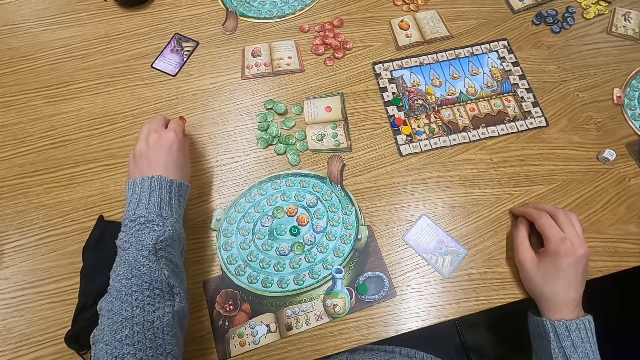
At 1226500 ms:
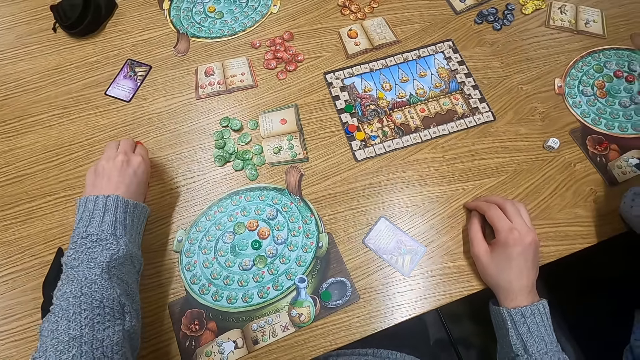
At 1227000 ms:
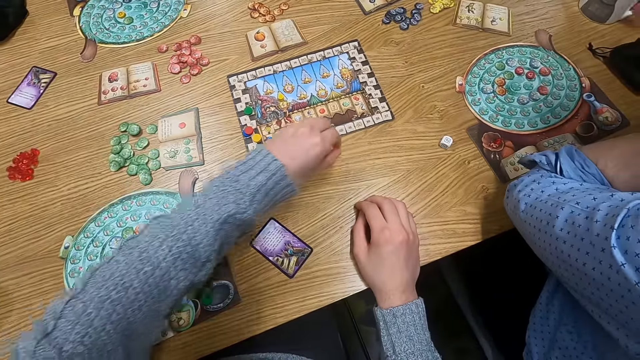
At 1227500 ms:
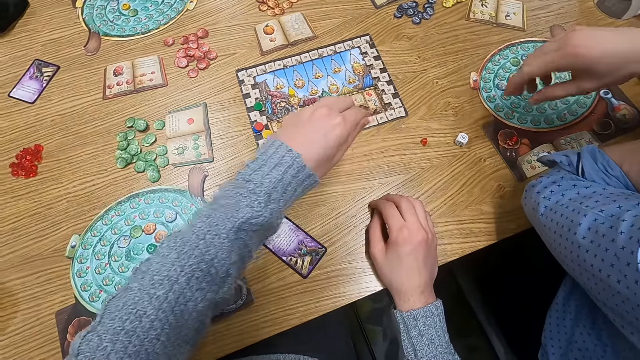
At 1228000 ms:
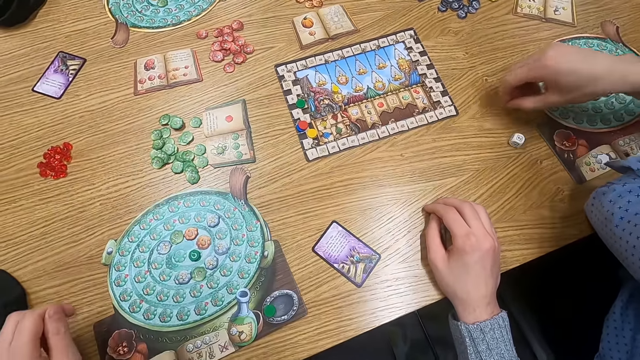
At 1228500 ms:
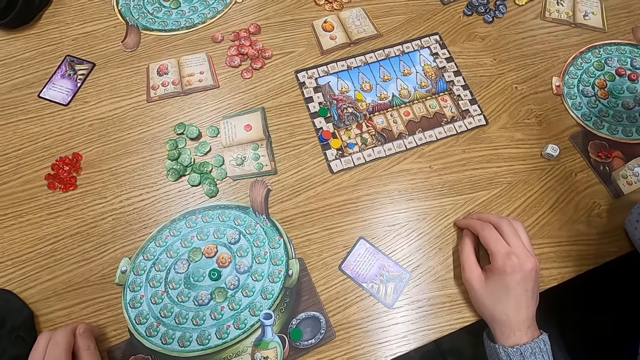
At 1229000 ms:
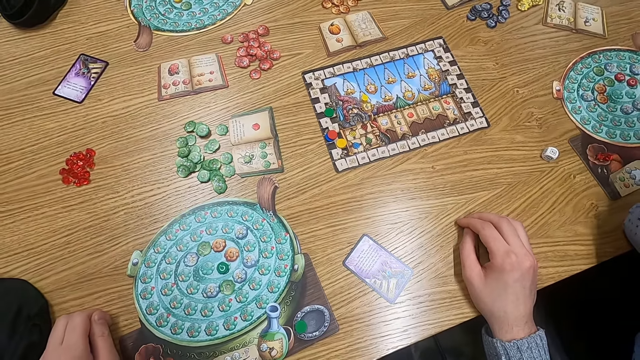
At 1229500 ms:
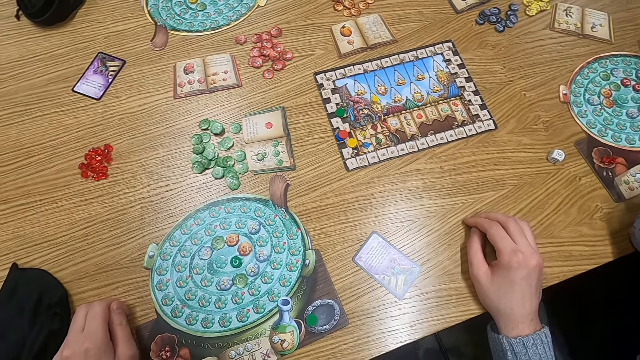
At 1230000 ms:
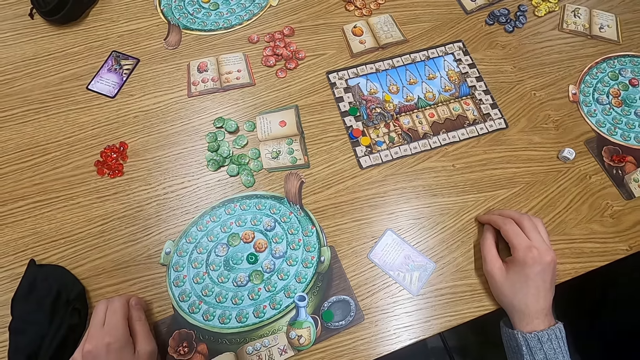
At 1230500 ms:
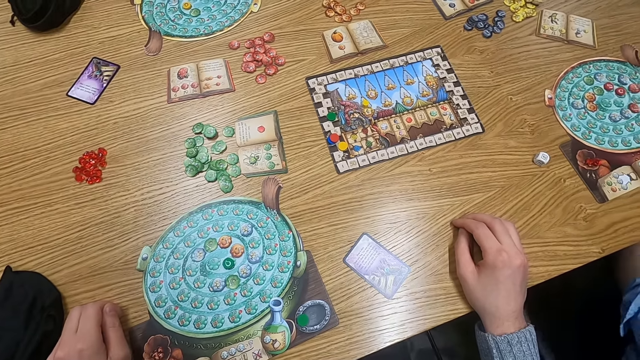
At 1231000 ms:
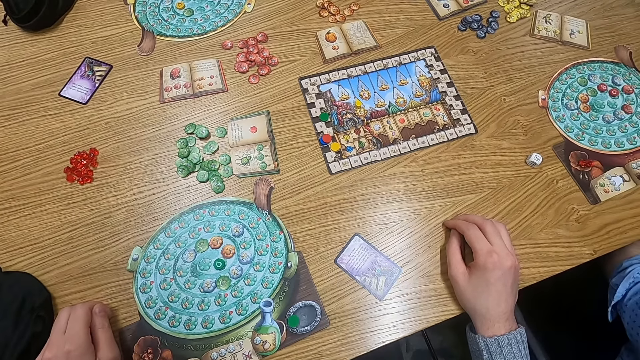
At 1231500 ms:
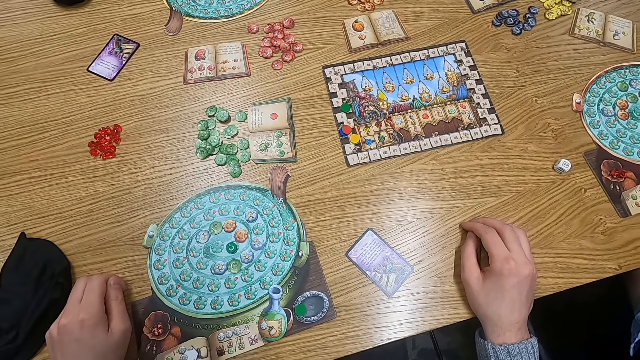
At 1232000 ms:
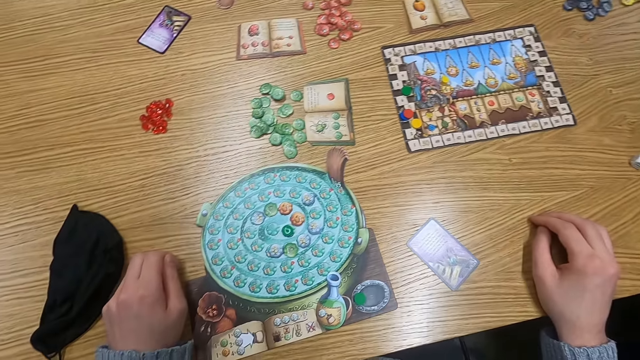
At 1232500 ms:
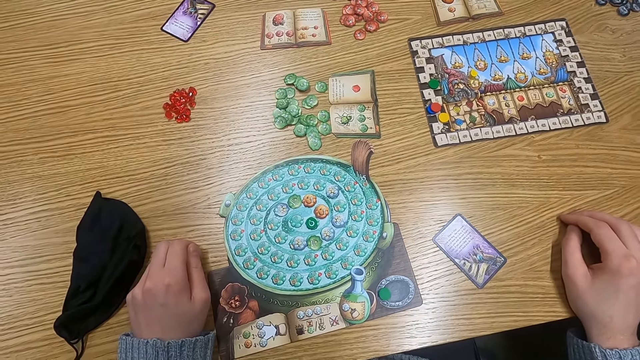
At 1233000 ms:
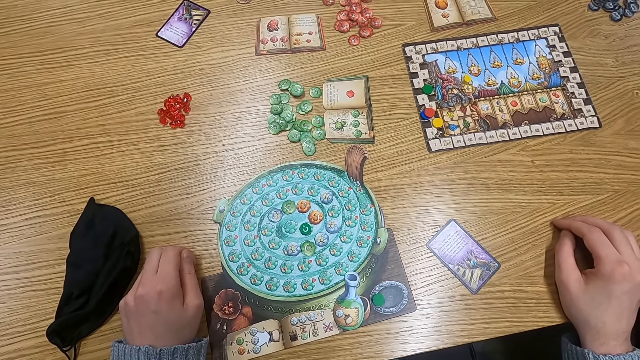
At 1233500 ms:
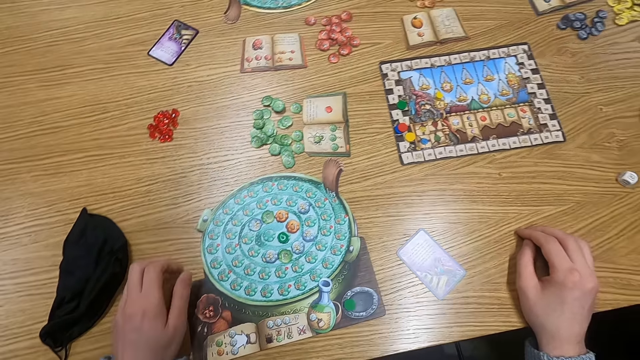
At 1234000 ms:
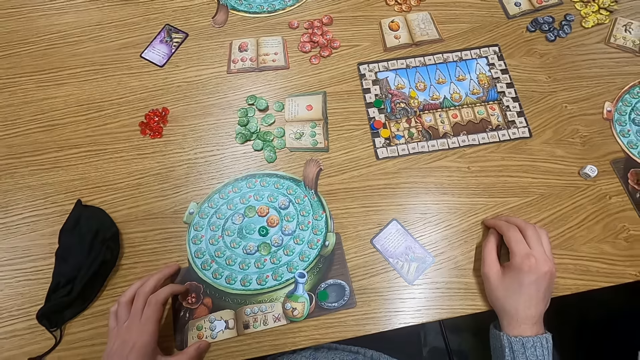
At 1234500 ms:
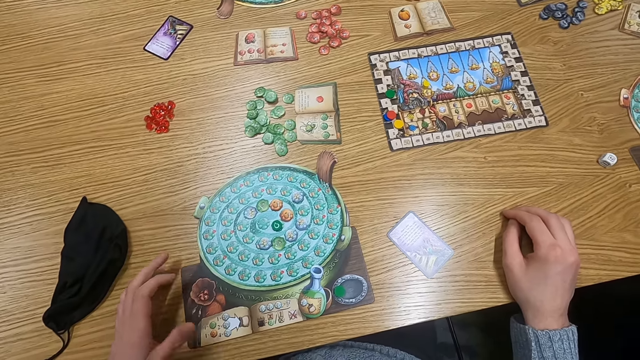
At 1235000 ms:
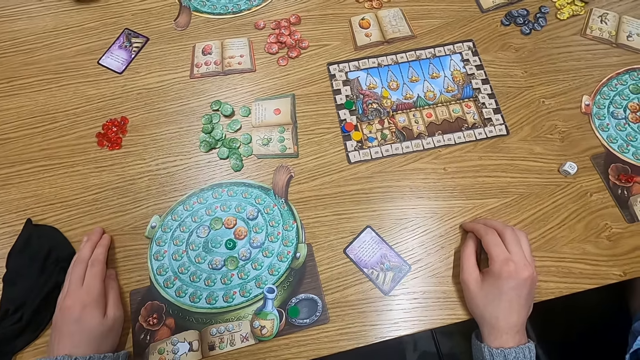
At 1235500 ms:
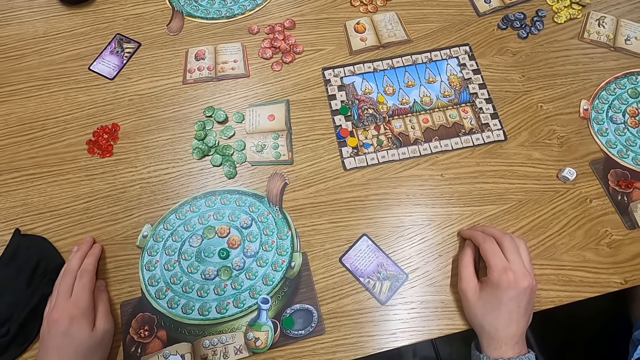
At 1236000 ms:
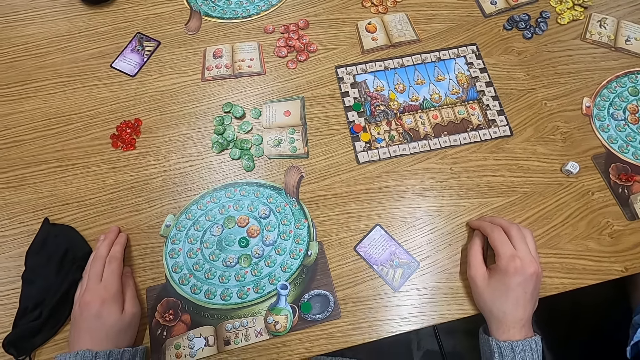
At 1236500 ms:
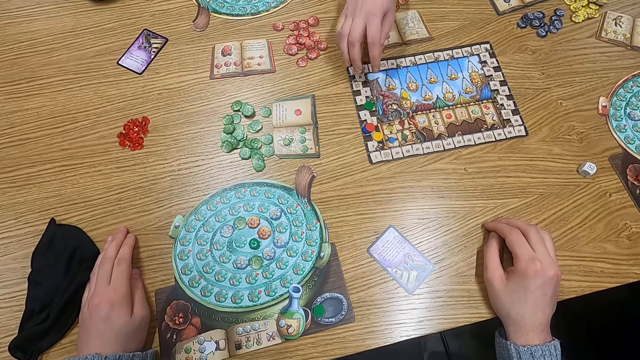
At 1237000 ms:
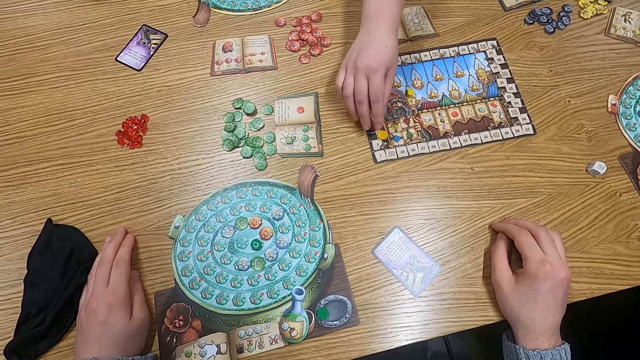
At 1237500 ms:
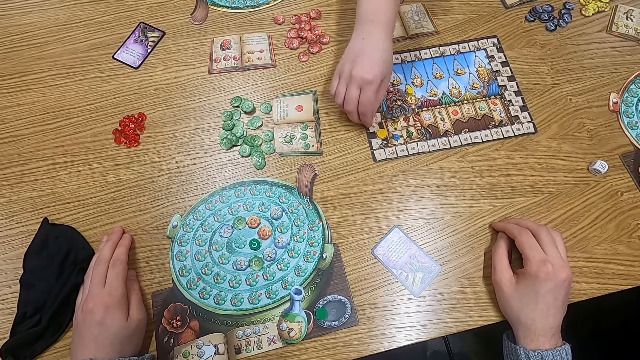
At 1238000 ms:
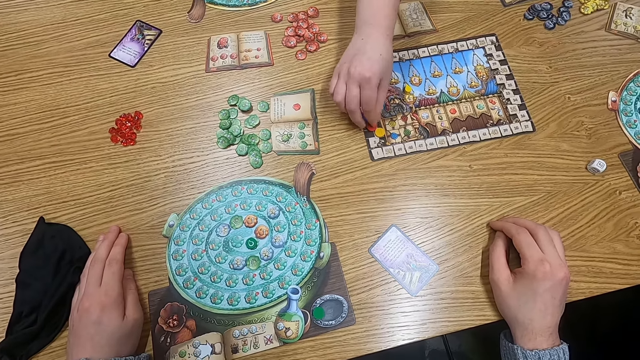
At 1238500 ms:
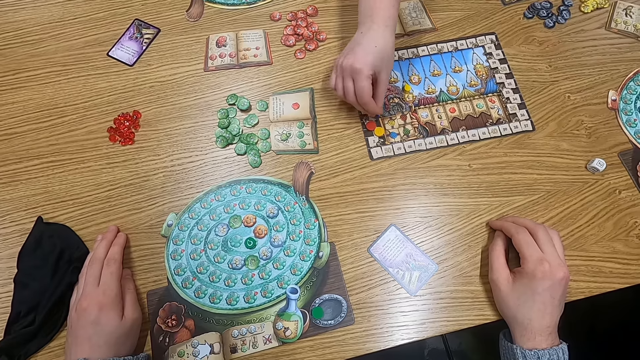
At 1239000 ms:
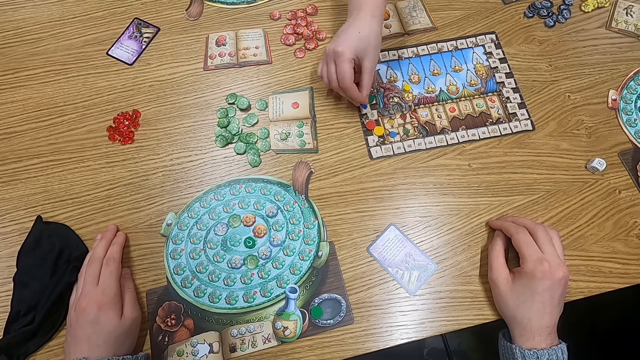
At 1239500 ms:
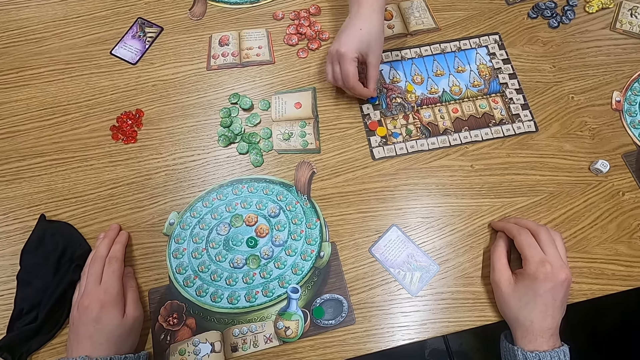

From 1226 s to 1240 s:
The camera wearer holds a point token on the table. They pick up a counter. They put the point token on the table. They drop the counter on the table. A man picks up the point token on the table and puts the point token on the table. The camera wearer turns to the side. They adjust a paper on the table. They turn to the side. Another man holds the point token on the table. Someone moves the counter.

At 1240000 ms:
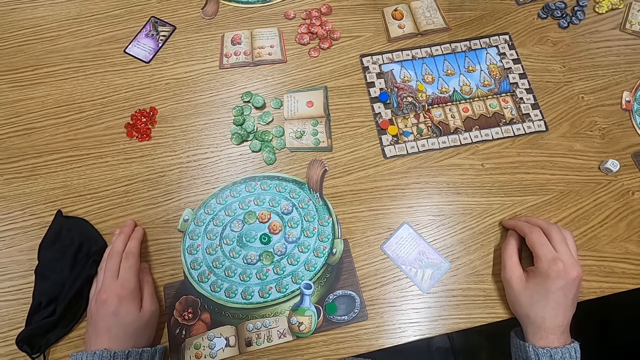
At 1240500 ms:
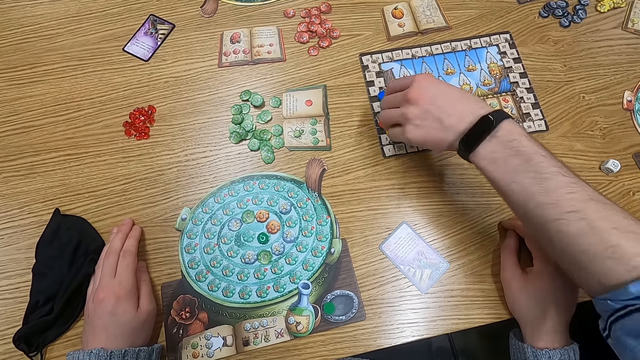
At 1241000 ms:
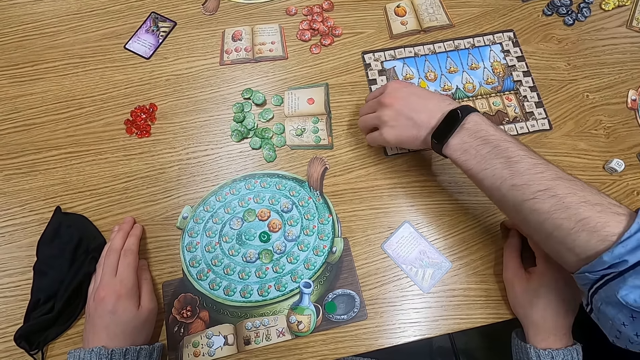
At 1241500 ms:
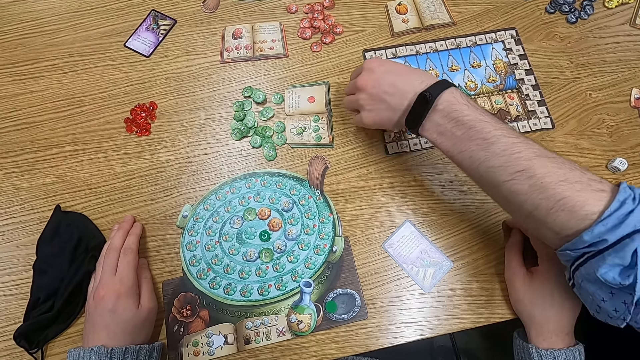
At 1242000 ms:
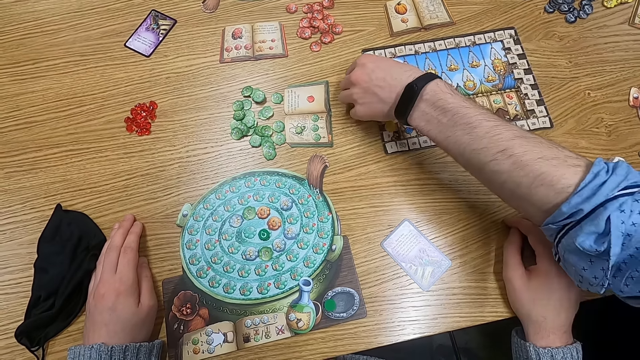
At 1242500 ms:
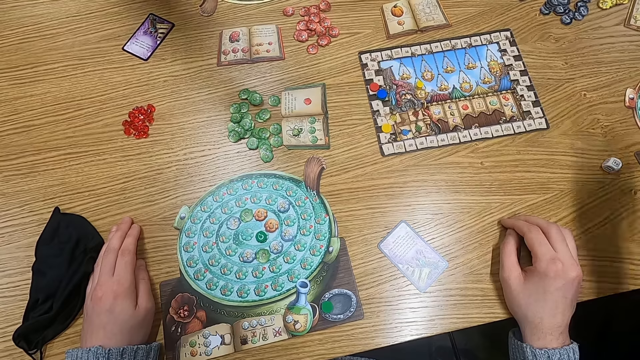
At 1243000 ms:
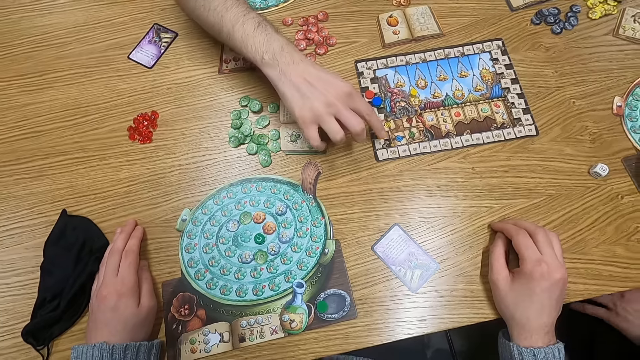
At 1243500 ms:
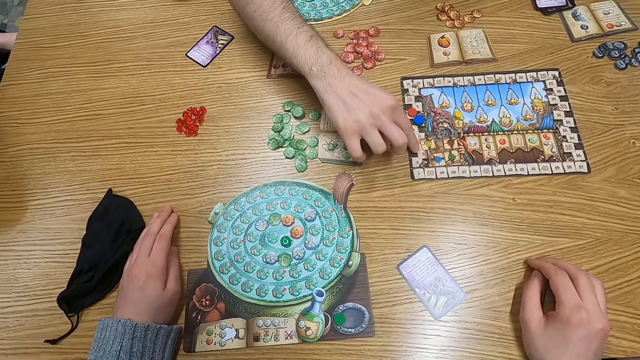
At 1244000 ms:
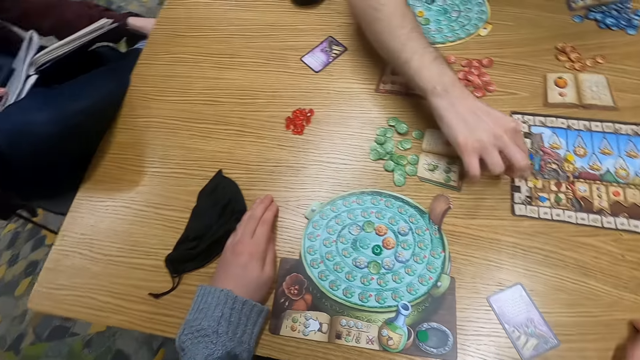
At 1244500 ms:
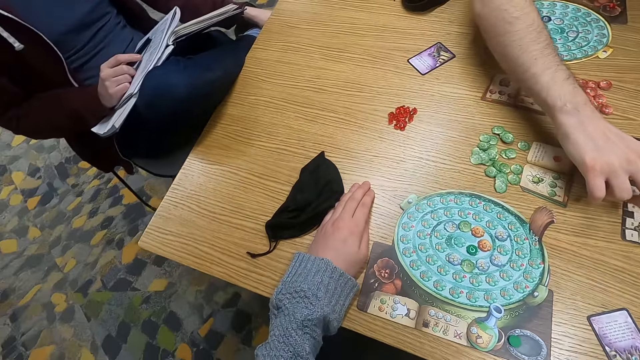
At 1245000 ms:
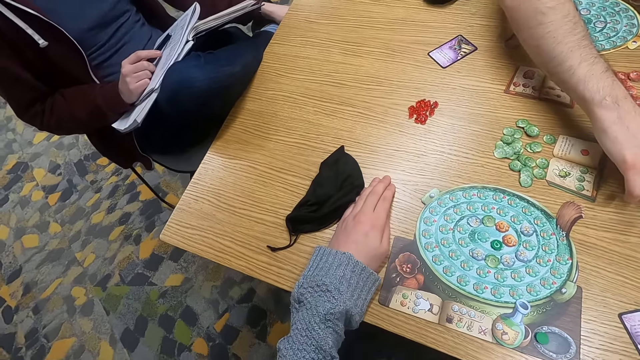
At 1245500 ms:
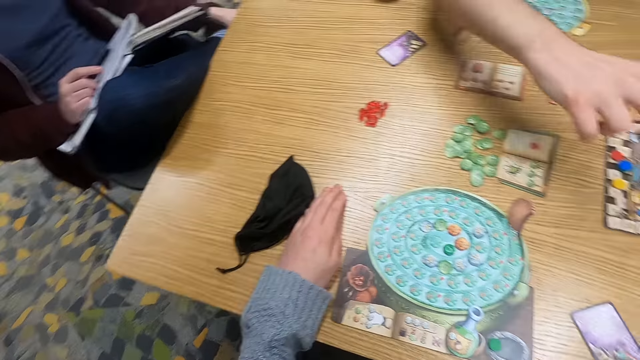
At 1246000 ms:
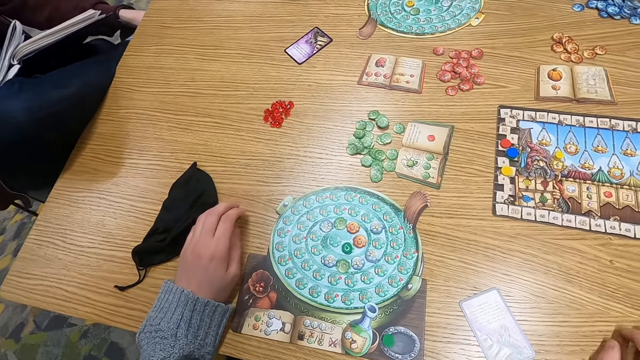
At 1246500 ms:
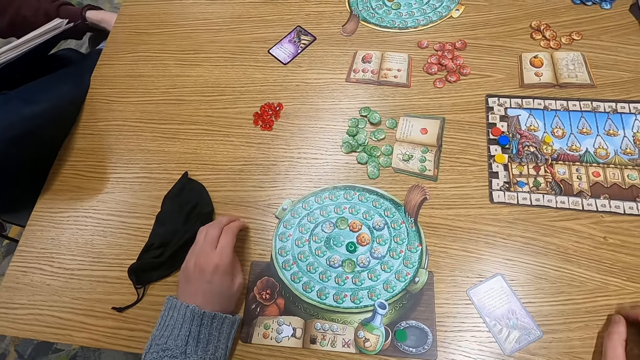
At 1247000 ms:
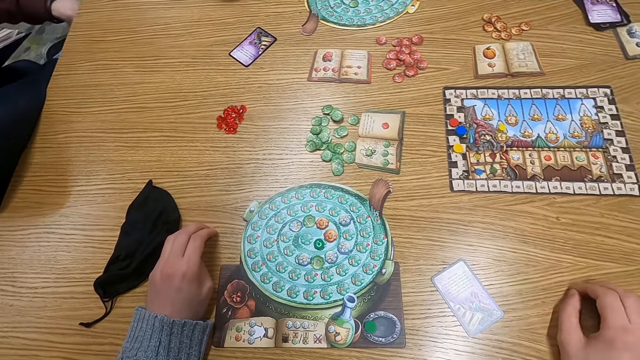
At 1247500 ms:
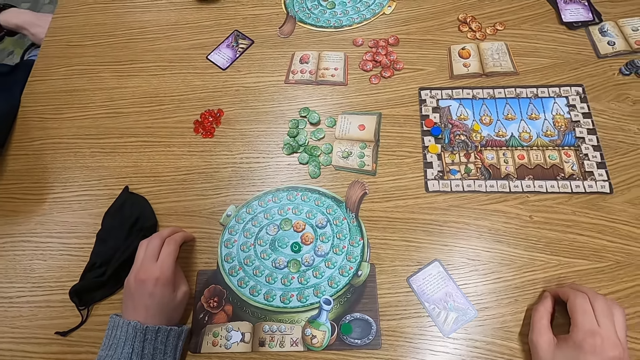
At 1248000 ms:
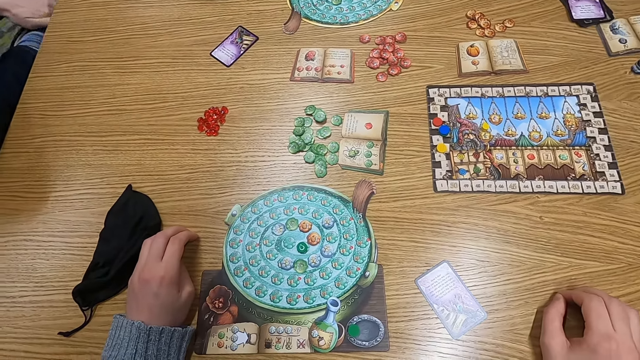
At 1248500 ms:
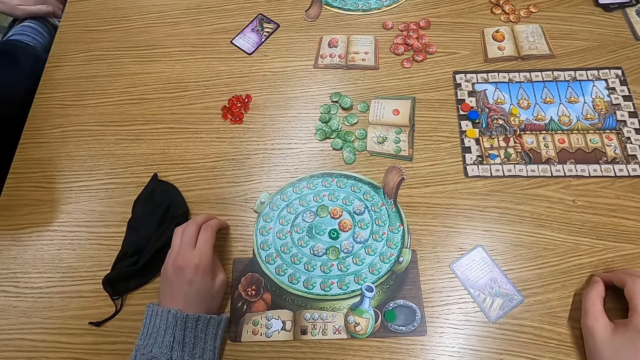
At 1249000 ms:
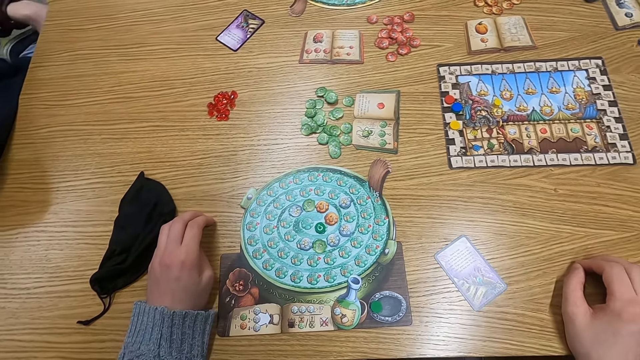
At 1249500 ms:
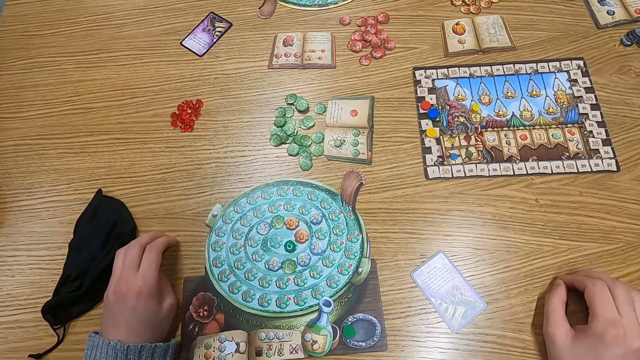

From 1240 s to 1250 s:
A man picks up a point token on the table. Another man moves a counter. A third man picks up the point token on the table. A fourth man moves the counter. The camera wearer turns to the side. A fifth man holds books. The third man picks up the point token on the table. The camera wearer turns to the side.
